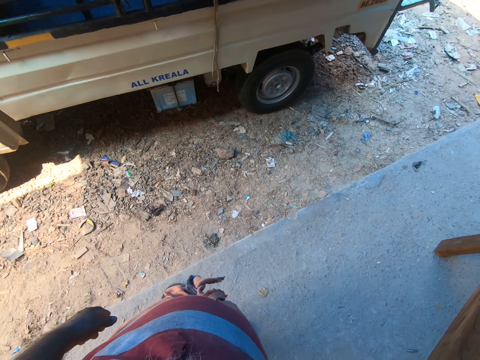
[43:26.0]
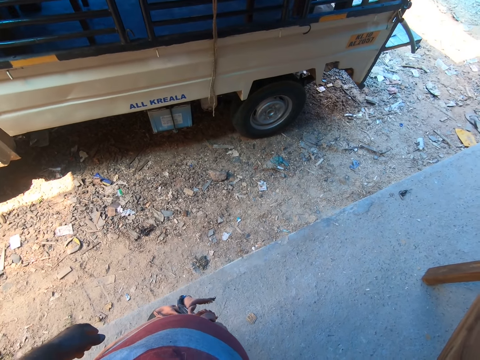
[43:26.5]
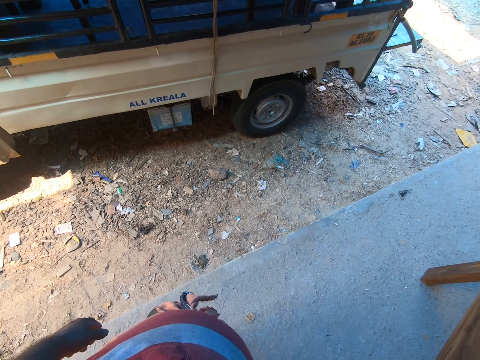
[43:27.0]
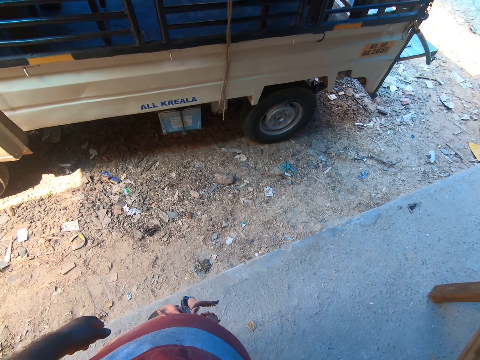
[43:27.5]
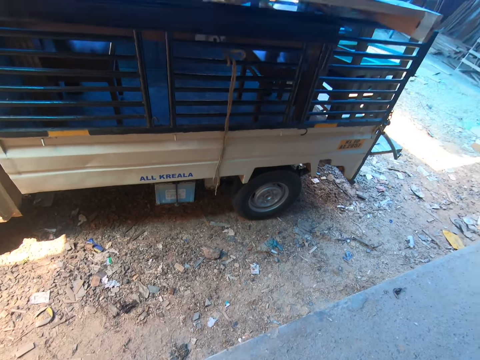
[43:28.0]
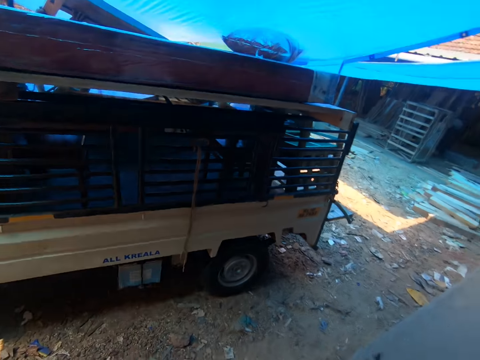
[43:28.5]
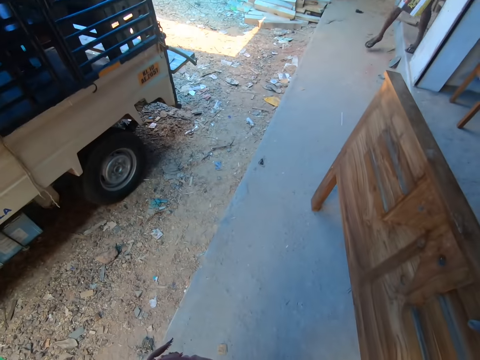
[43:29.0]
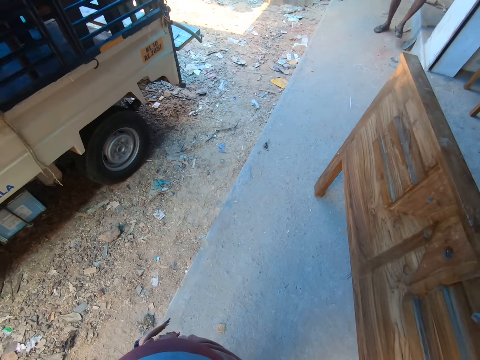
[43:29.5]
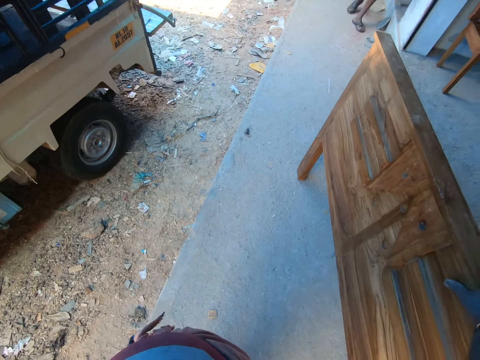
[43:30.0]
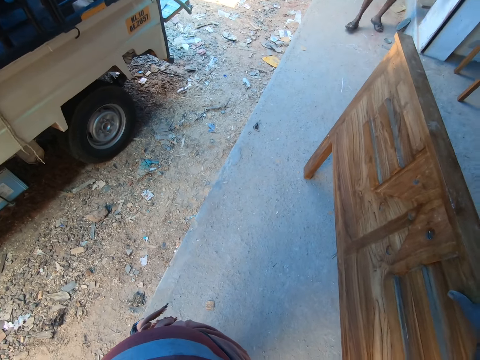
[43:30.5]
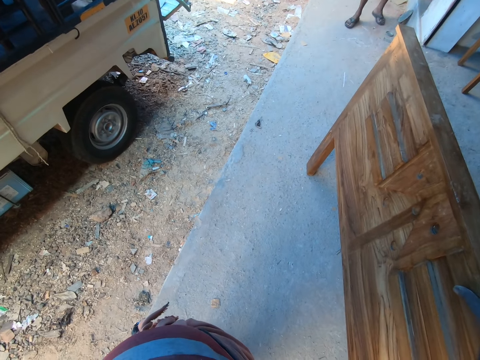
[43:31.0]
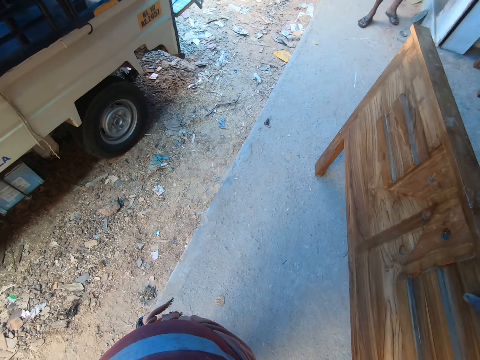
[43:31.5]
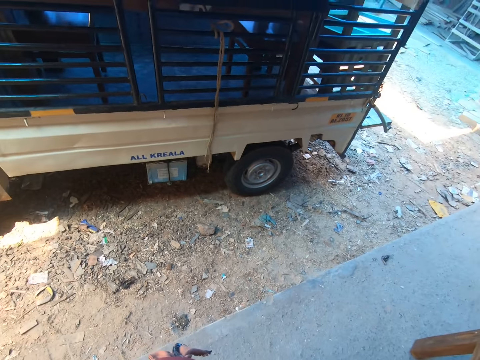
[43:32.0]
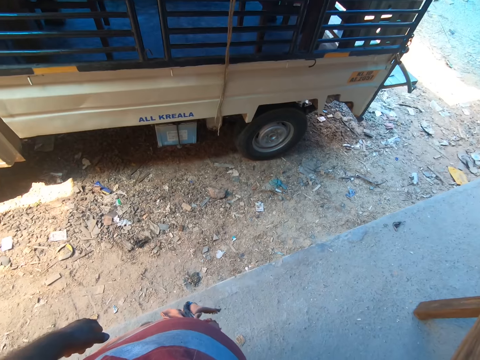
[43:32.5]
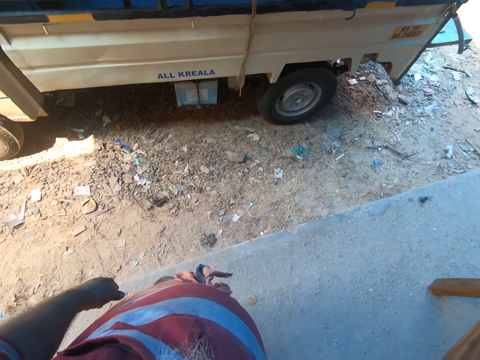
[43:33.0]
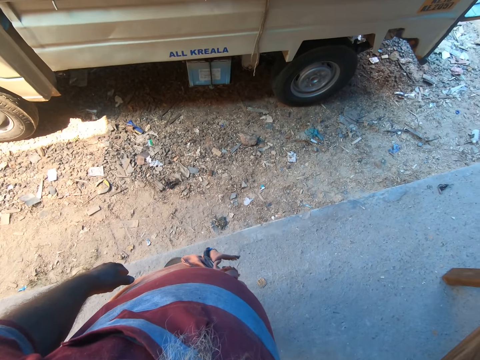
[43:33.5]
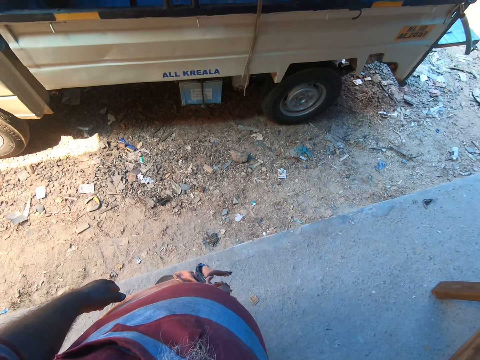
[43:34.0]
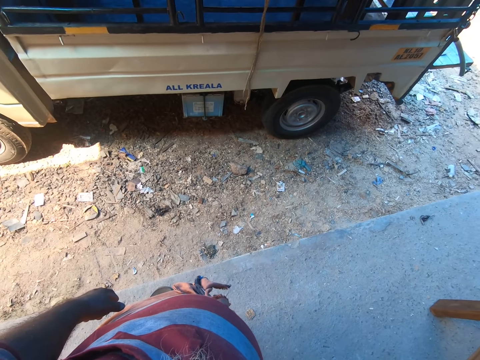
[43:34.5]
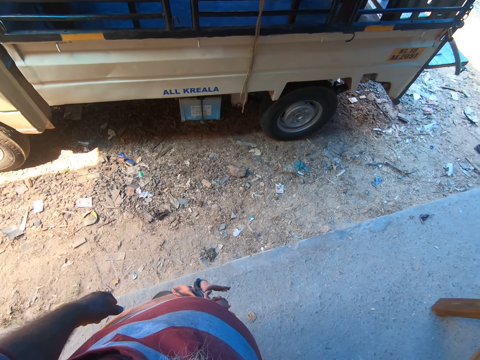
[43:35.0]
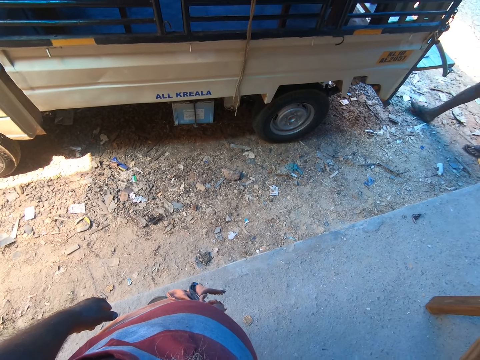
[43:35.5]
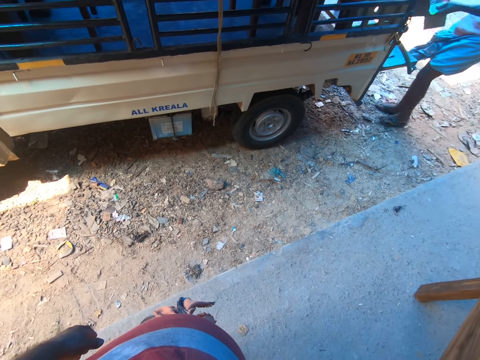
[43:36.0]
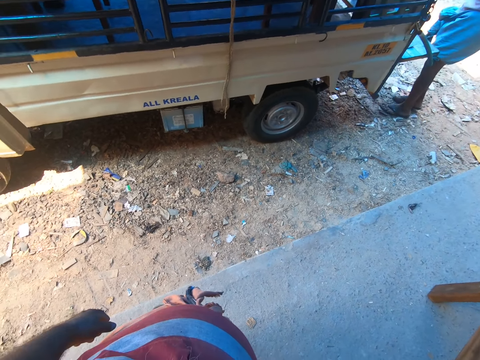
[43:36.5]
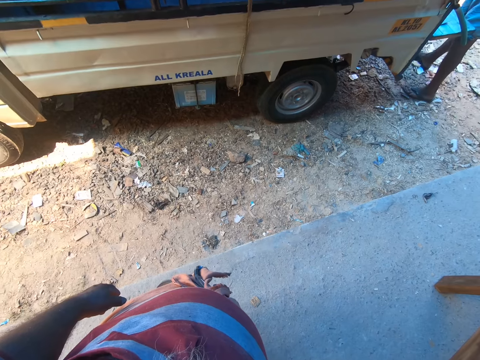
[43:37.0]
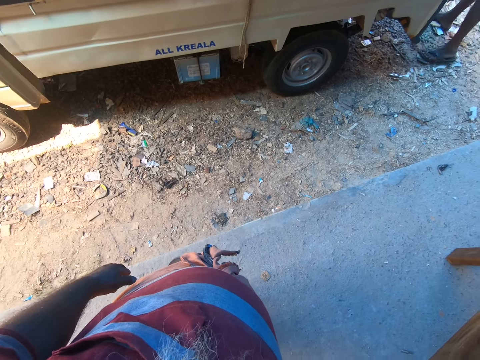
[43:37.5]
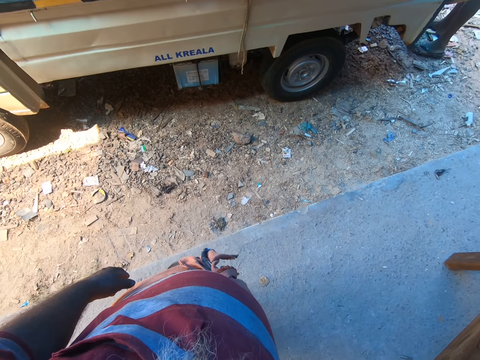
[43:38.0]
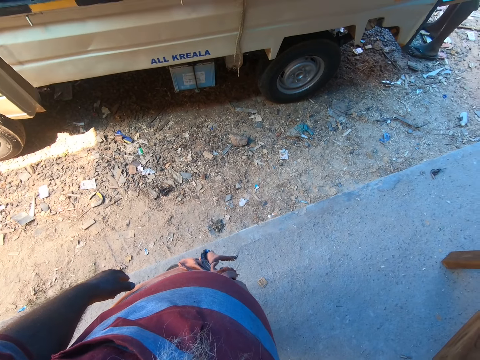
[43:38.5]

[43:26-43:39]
The camera wearer looks around.

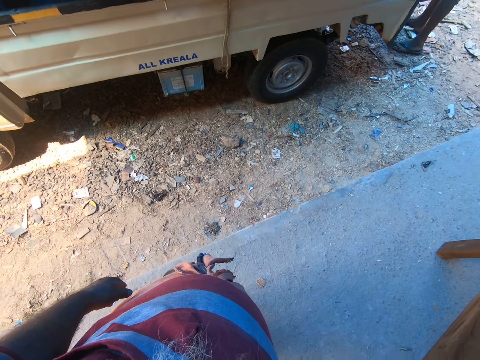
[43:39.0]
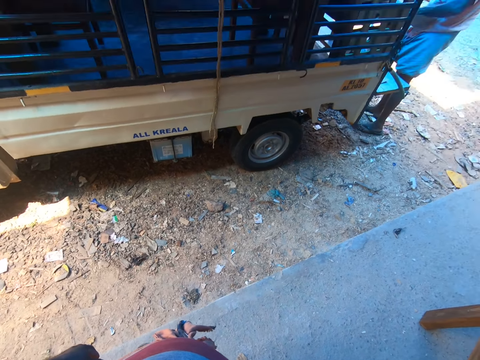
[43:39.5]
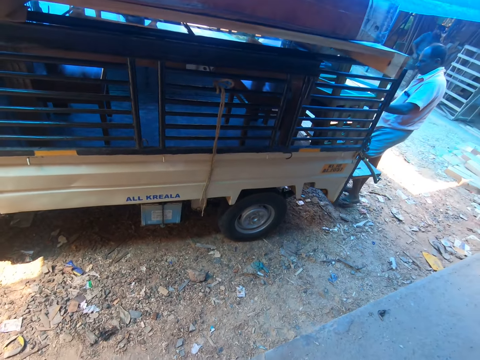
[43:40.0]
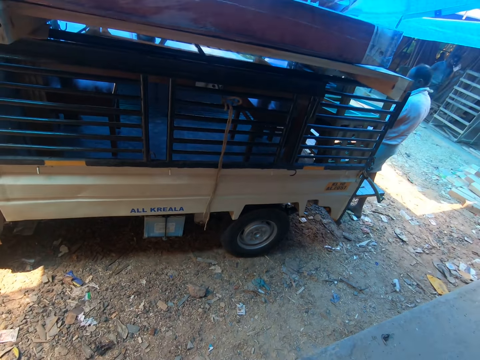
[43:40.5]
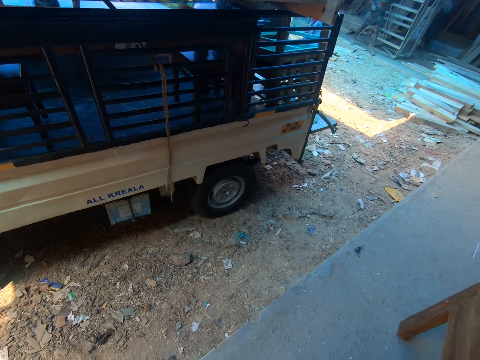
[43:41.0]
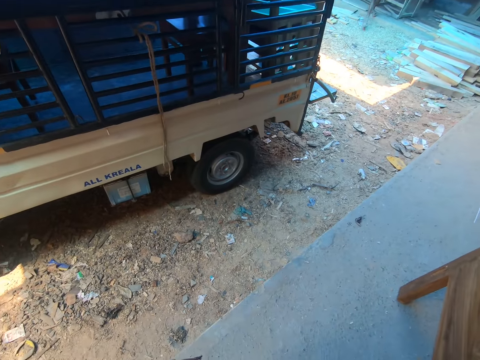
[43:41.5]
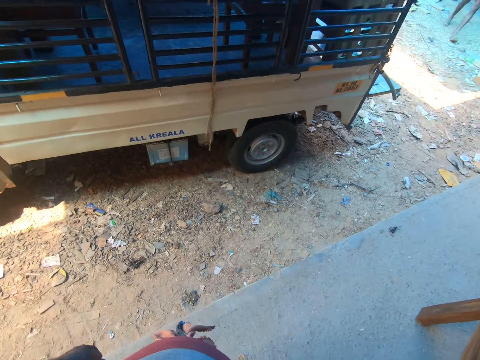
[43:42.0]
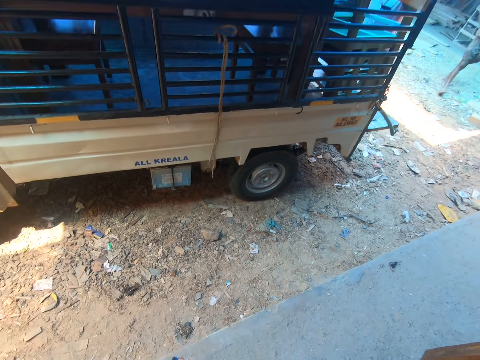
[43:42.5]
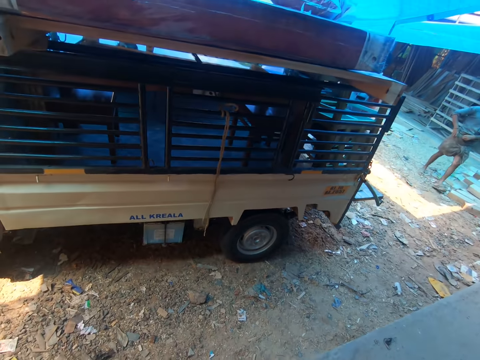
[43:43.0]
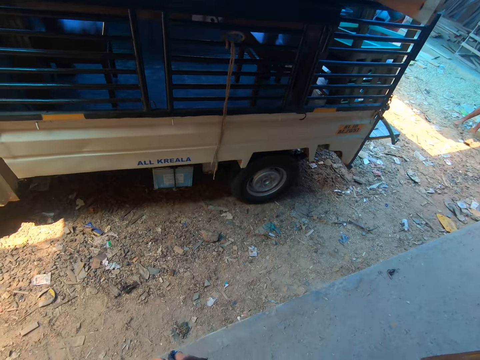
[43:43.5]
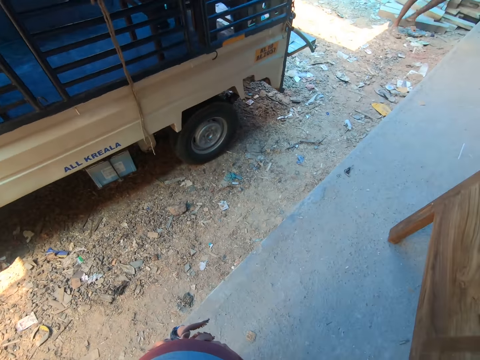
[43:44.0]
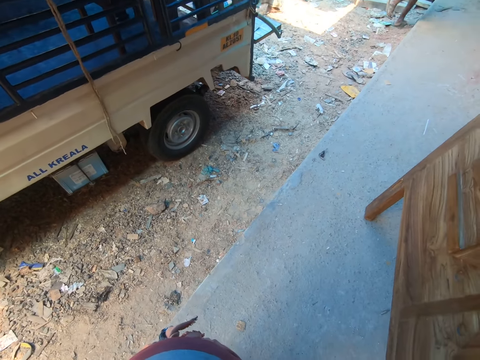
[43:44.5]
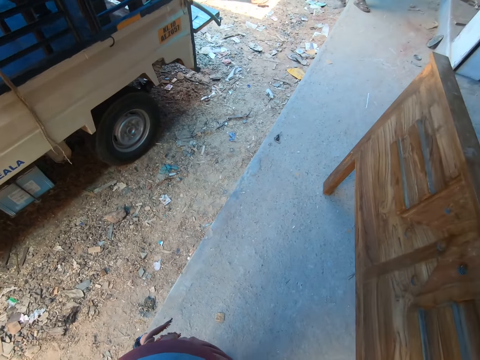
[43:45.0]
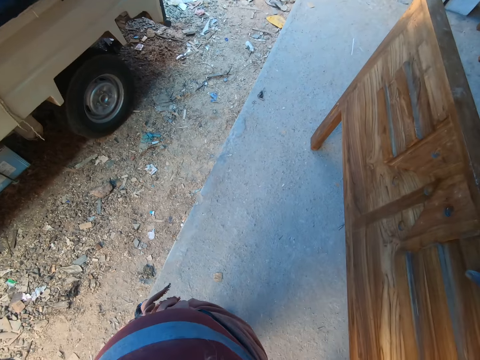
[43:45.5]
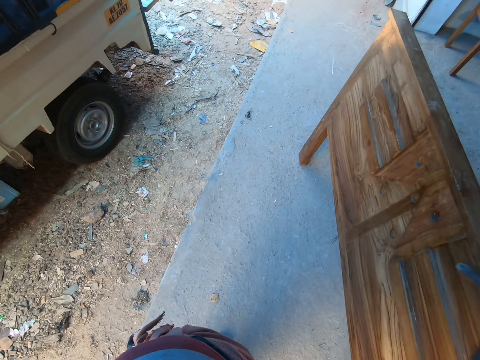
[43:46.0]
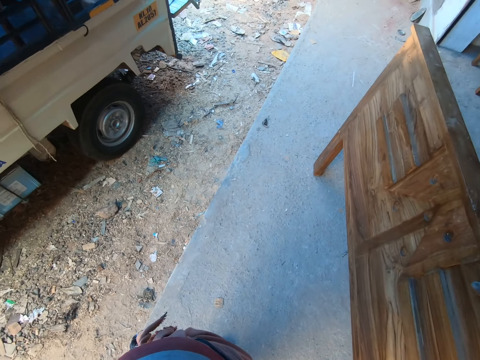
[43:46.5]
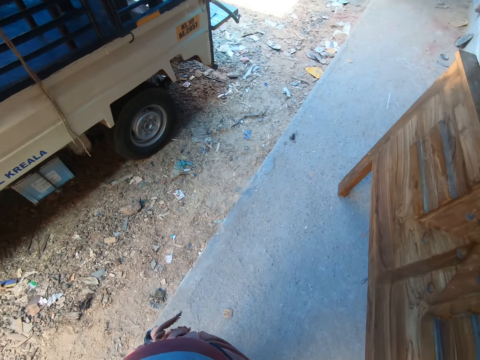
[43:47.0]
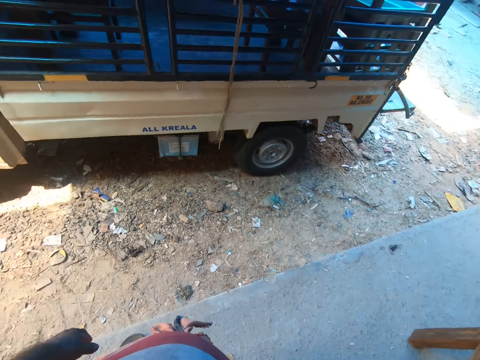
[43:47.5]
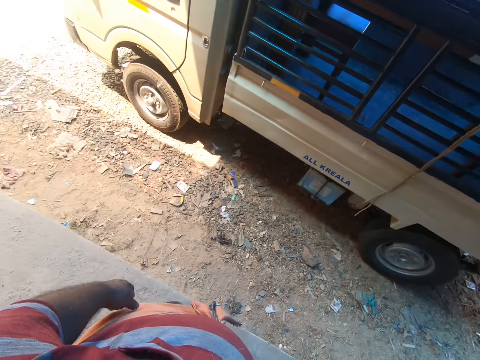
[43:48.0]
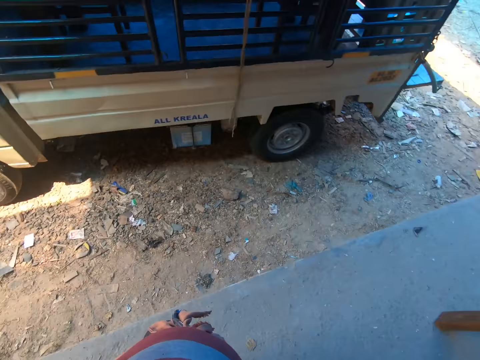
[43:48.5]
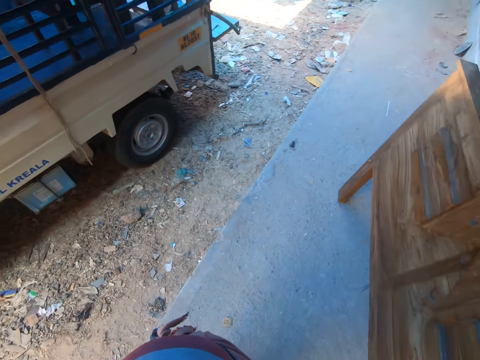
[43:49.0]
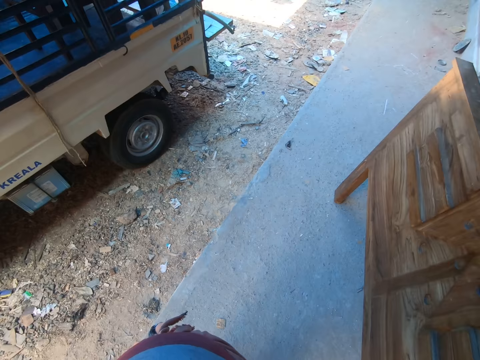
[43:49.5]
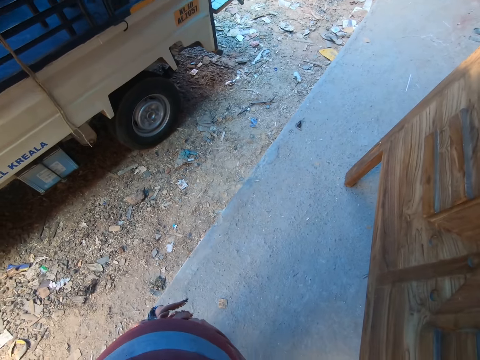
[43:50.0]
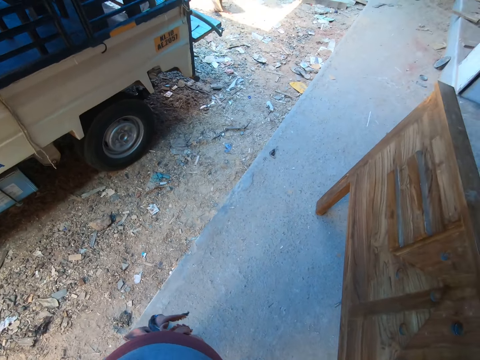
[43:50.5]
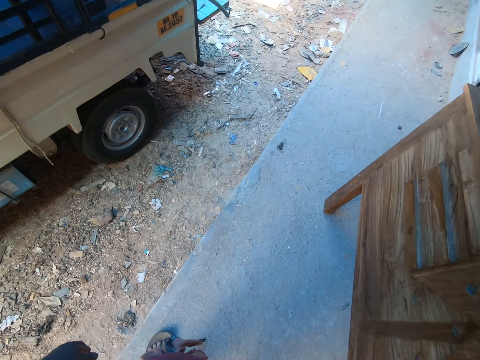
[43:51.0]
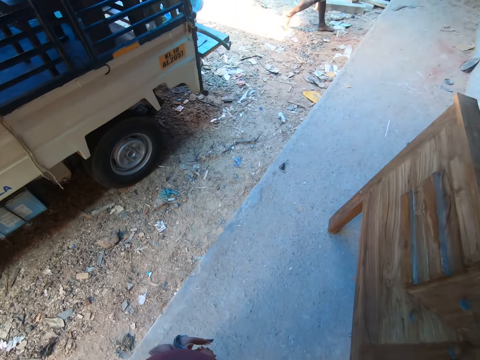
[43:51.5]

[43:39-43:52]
The camera wearer converses.
